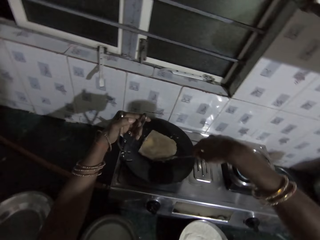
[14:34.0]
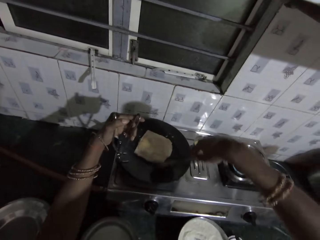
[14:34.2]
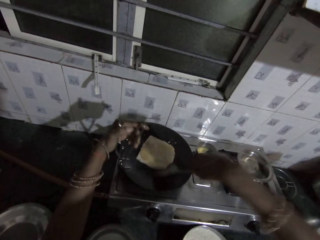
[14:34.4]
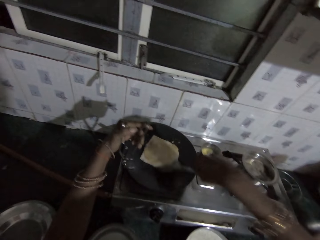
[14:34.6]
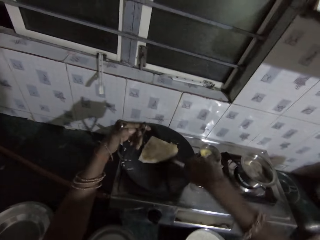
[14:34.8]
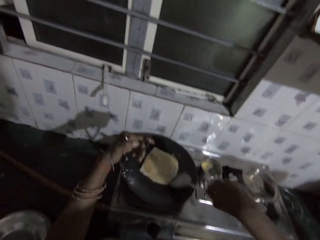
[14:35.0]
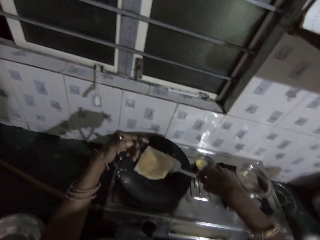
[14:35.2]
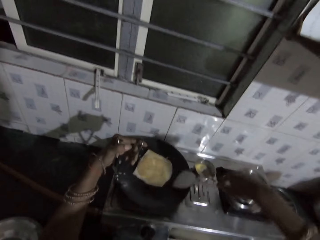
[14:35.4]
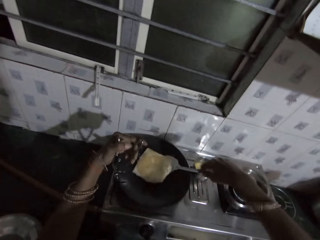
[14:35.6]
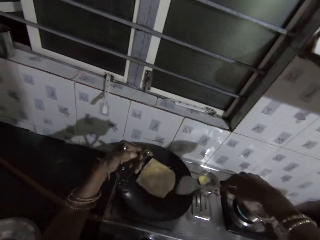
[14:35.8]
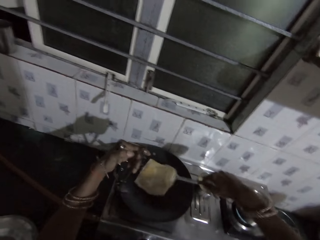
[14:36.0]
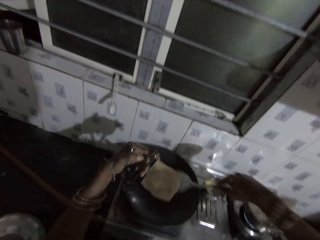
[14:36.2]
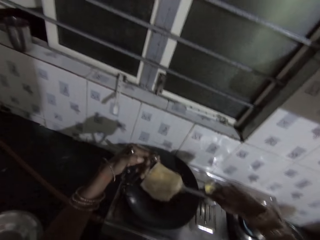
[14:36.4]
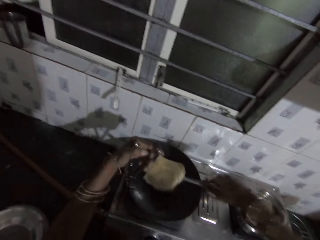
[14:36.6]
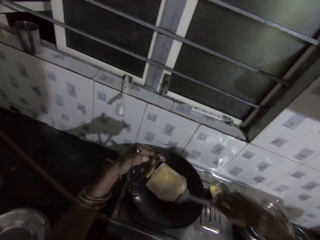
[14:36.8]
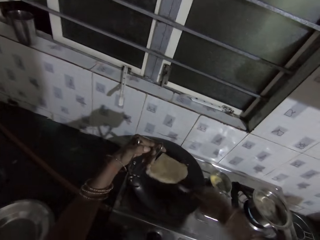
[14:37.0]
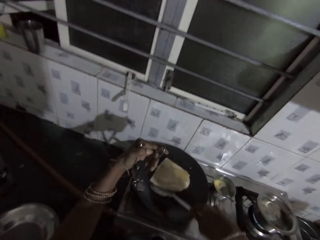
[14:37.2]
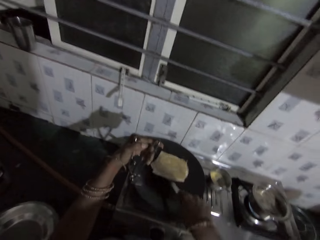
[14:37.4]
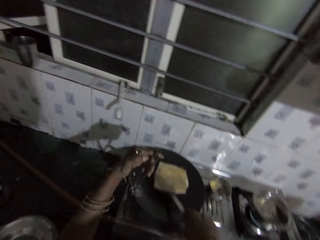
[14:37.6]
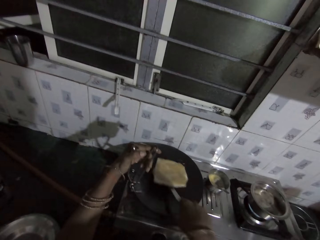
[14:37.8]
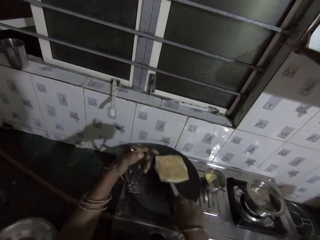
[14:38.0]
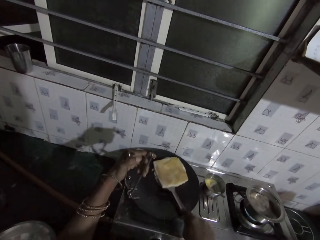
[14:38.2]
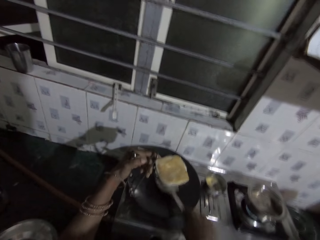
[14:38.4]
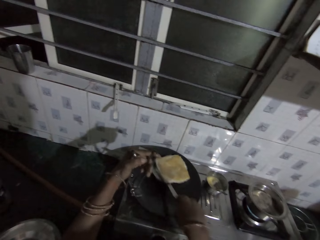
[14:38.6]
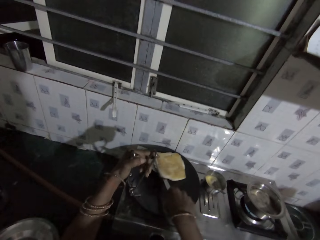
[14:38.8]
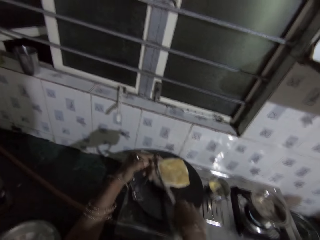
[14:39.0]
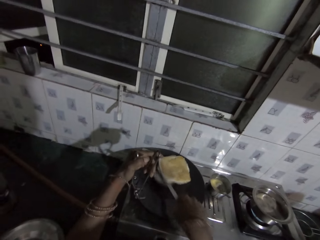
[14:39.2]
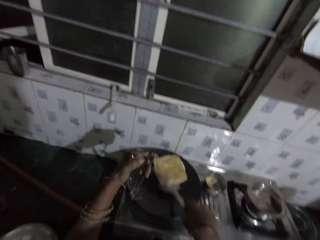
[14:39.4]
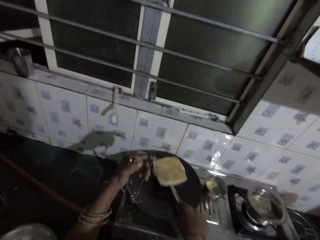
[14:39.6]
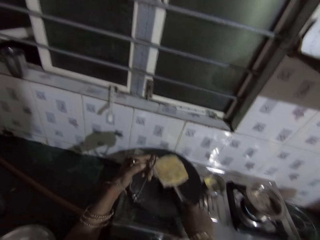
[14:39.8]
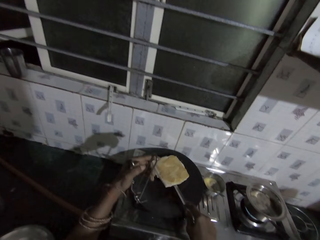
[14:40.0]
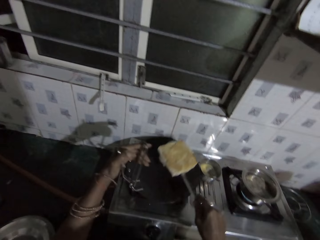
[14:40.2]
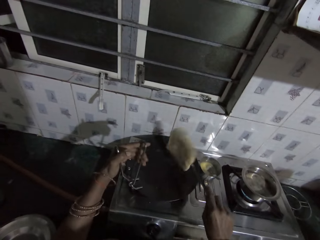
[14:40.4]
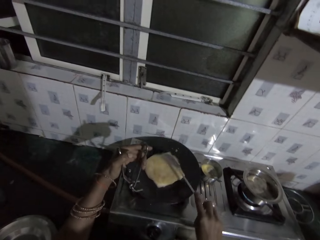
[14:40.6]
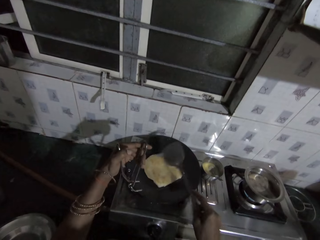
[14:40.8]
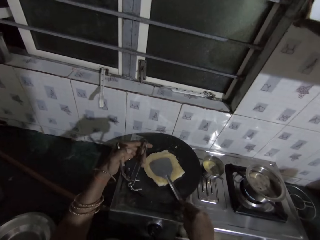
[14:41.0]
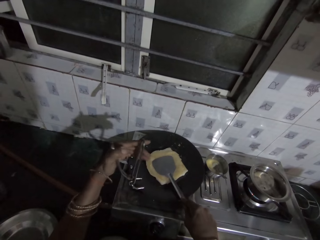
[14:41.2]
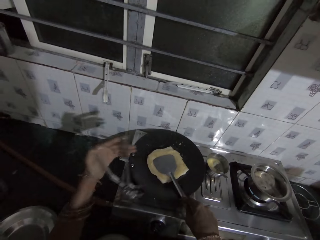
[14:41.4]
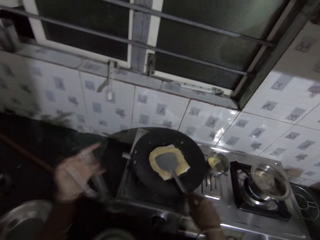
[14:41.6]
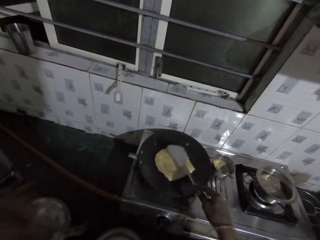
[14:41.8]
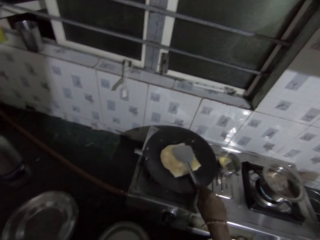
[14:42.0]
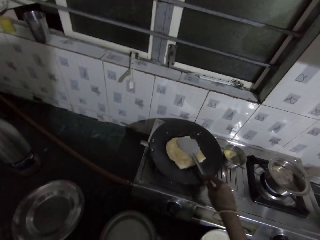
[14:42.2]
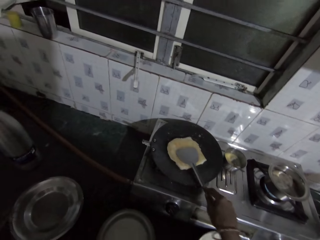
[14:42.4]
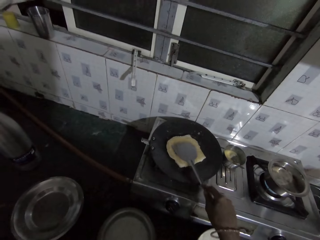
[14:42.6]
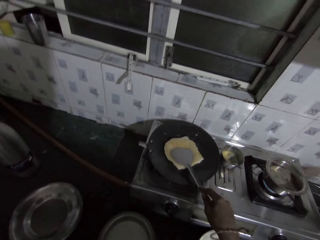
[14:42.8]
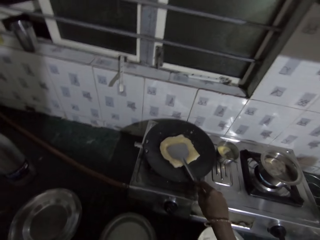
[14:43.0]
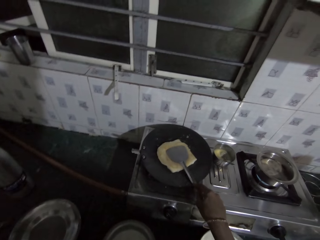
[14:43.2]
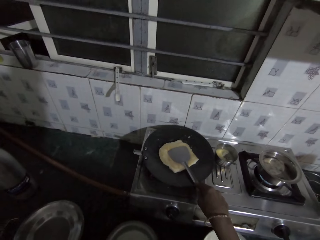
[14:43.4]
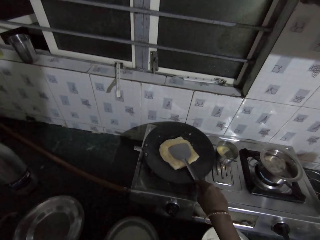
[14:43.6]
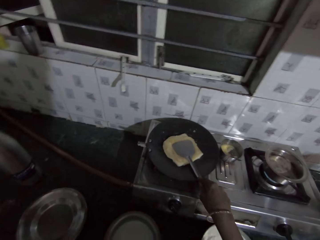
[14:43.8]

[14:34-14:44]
The camera wearer flips the bread in the pan with the spatula in his right hand. He presses the bread on the pan with the spatula in his right hand. He removes the pan clamp from the pan with his left hand.

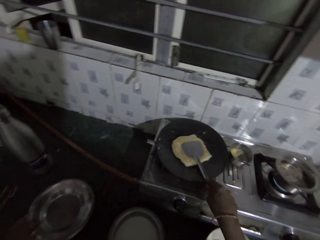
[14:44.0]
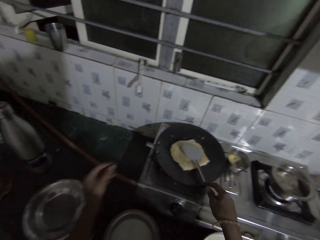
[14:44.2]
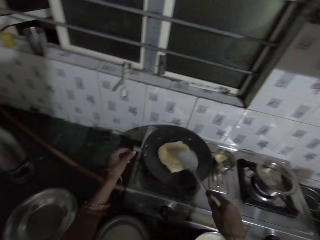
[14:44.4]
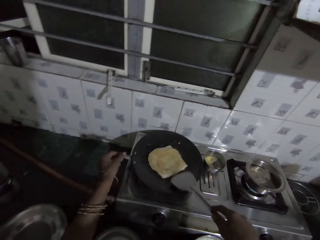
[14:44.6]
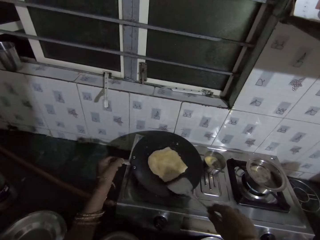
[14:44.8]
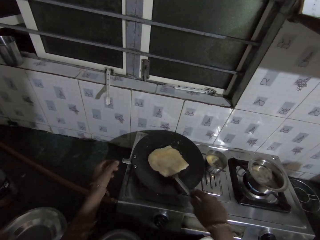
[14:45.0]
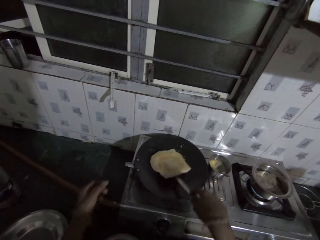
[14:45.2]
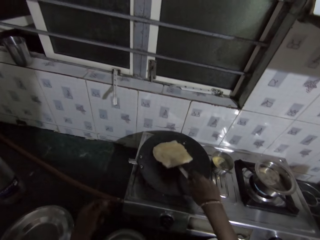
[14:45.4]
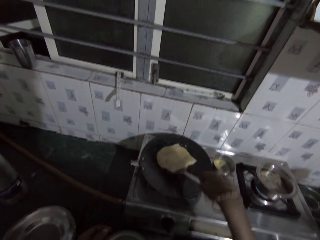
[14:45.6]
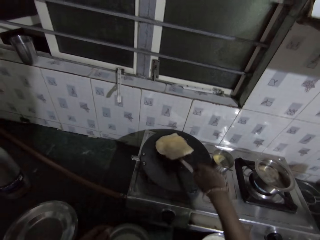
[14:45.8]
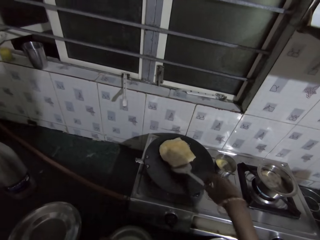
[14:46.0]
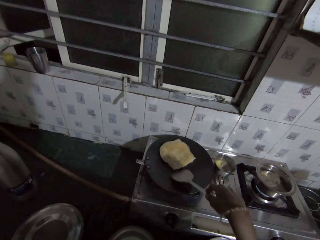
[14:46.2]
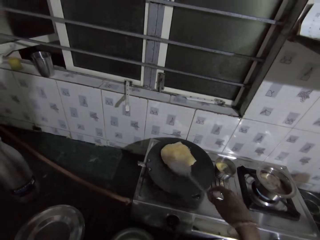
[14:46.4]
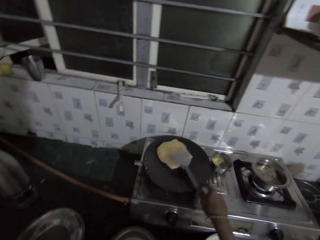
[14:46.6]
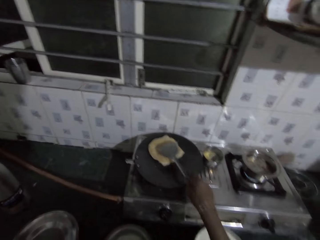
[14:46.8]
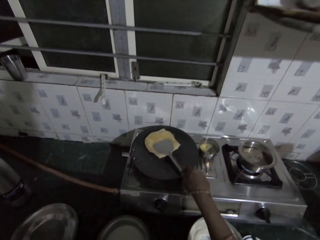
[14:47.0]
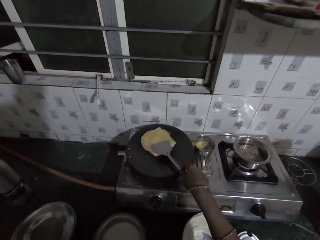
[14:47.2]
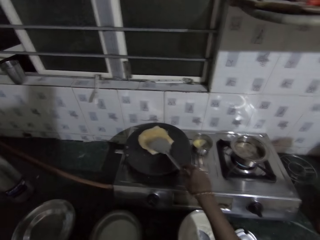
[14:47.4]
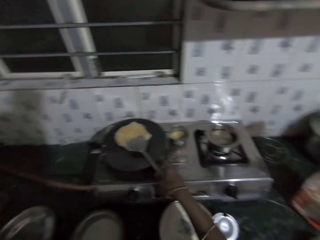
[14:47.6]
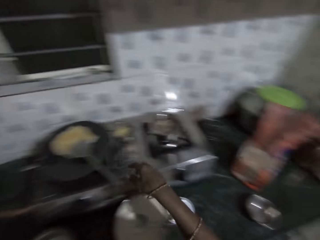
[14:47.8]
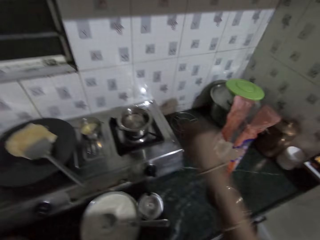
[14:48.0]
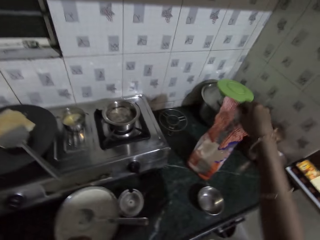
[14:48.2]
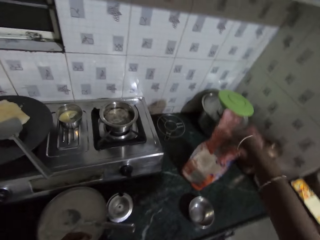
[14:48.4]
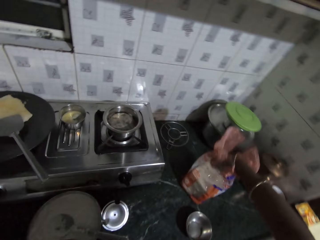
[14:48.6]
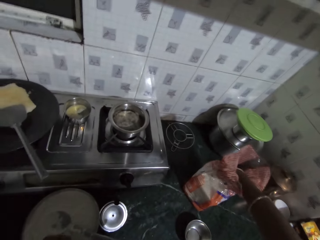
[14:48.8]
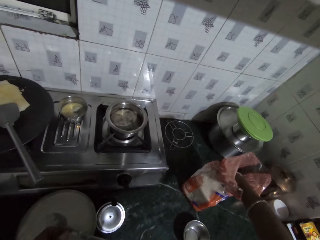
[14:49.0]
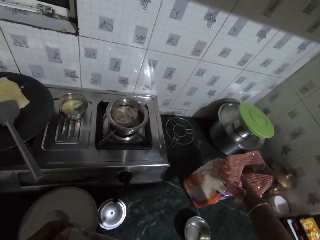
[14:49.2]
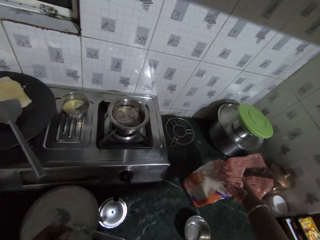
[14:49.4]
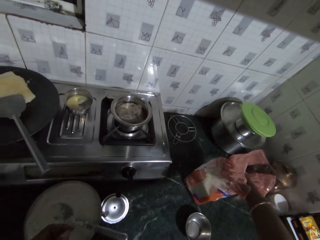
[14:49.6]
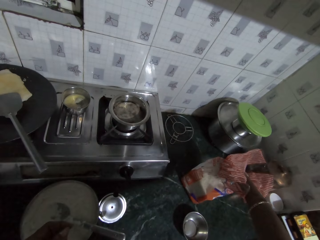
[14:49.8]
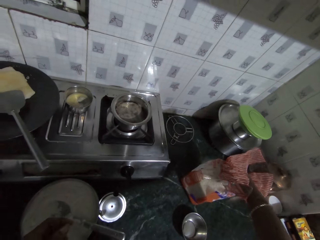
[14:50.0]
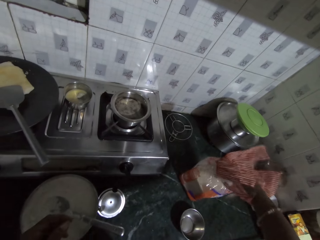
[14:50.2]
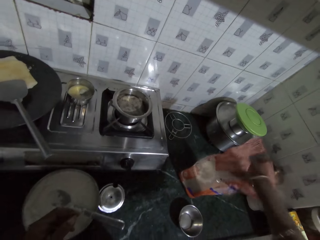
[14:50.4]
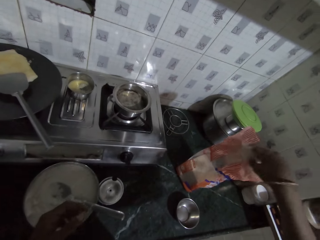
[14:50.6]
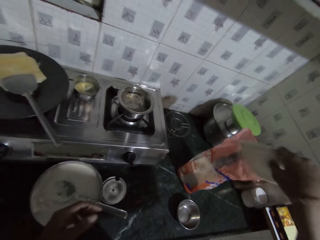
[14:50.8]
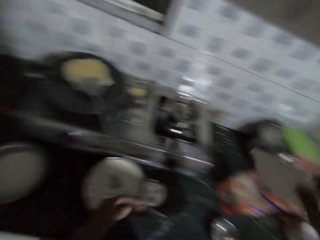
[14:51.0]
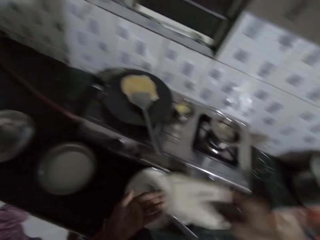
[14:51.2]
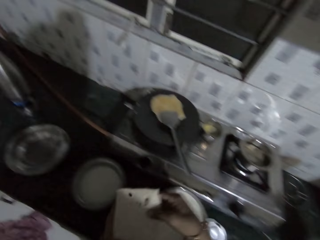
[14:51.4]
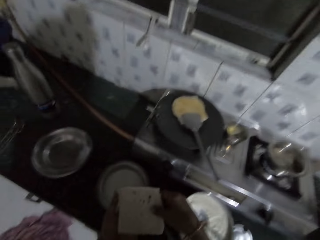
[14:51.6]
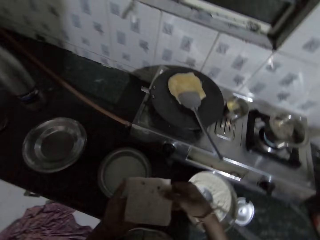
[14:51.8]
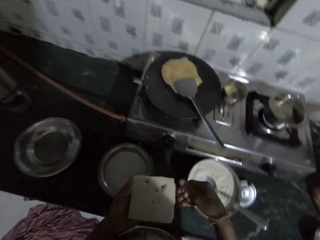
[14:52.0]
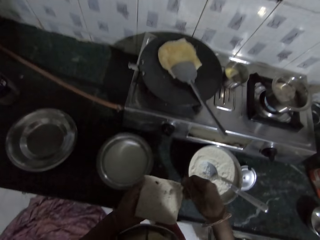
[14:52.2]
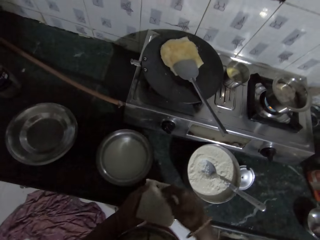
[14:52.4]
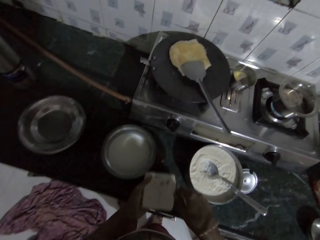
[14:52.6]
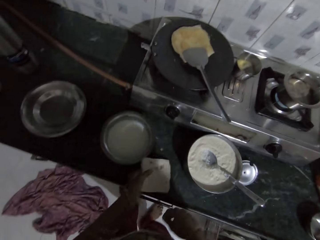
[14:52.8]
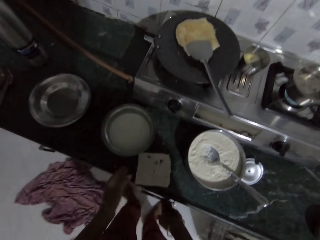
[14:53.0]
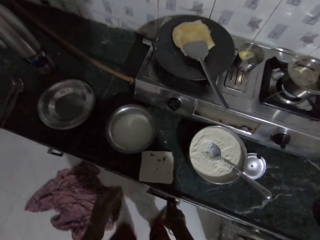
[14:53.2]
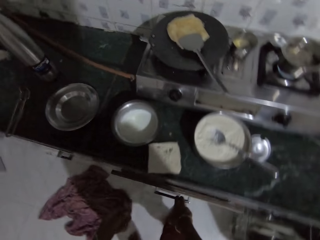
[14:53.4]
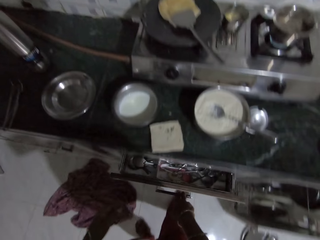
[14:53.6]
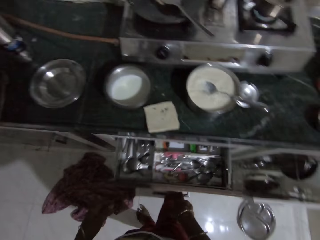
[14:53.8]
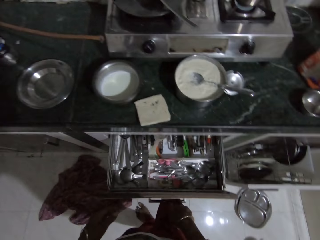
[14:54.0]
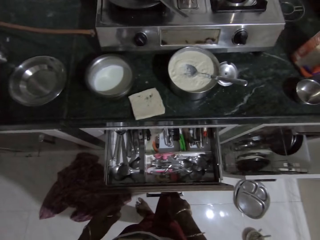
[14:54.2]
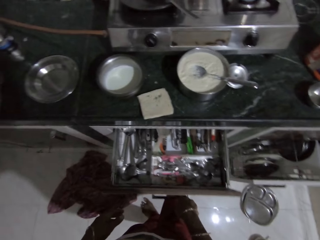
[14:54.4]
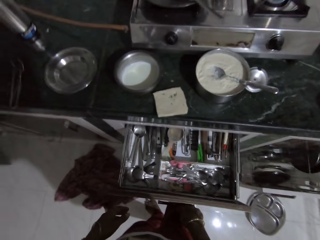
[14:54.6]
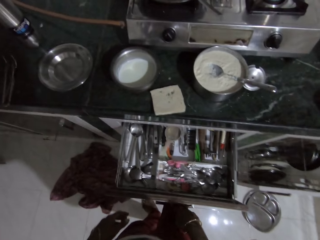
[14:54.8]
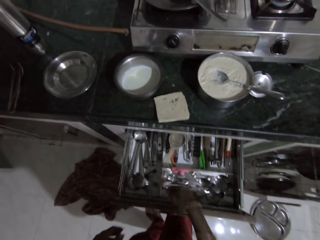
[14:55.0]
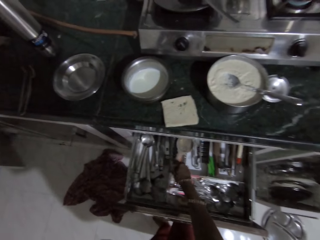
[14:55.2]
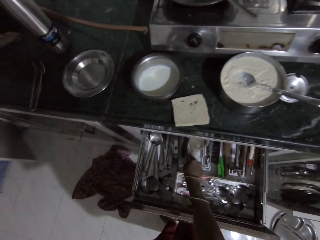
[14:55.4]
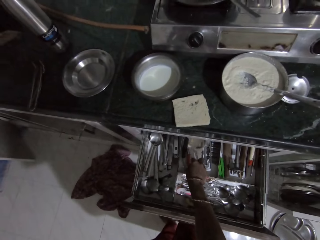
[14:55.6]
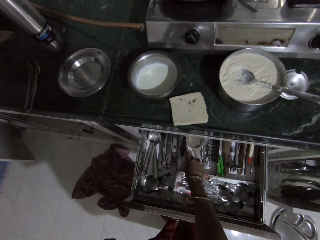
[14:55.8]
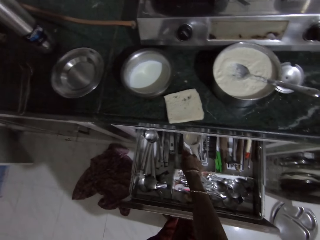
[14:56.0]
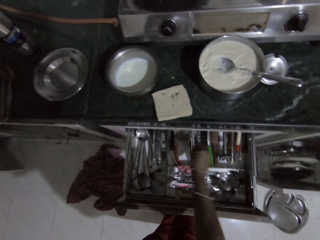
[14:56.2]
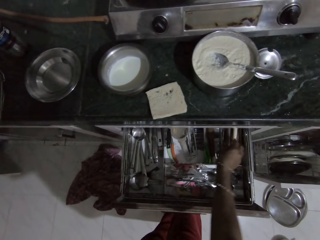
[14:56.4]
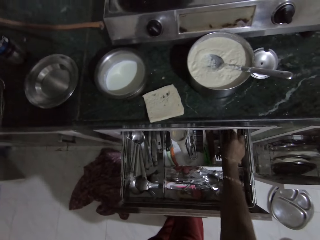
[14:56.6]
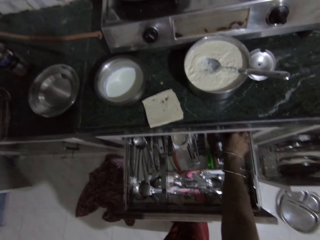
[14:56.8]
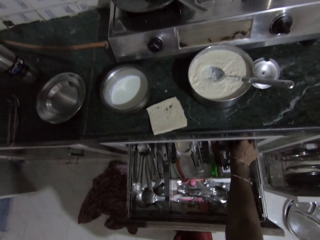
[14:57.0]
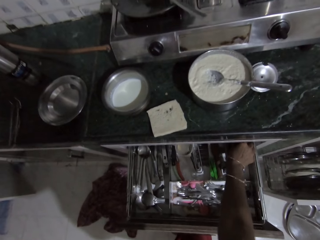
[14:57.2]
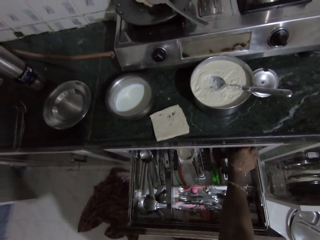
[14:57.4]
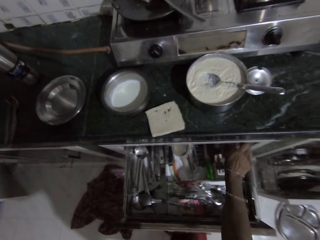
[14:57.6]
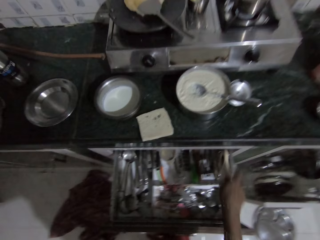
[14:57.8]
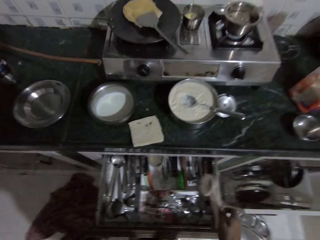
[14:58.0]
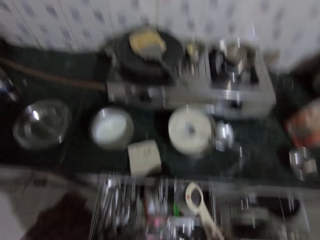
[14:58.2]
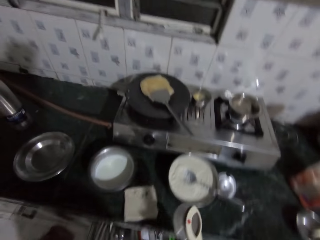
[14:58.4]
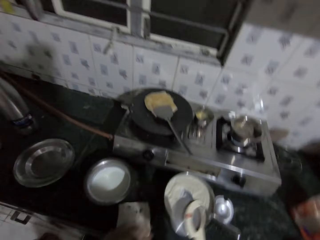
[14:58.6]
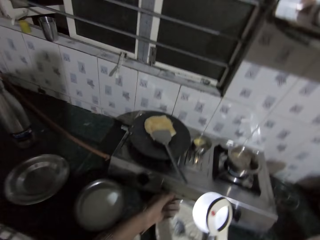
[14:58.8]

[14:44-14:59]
The camera wearer touches the pan with his left hand. He moves the bread in the pan with the spatula in his right hand. He places the spatula in the pan with his right hand. He picks a slice of bread from a nylon of bread with his right hand. He passes the bread from his right hand to his left hand. He places the bread on the countertop with his left hand. He opens a drawer with his right hand. He inspects the drawer. He picks a pizza cutter from the drawer with his right hand.
